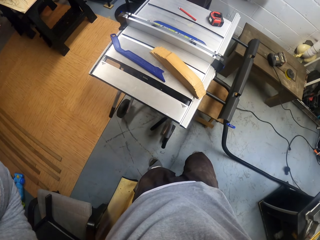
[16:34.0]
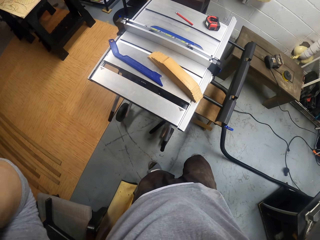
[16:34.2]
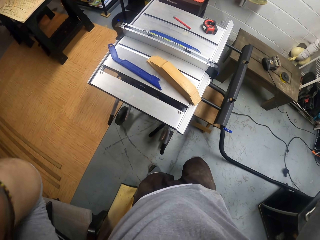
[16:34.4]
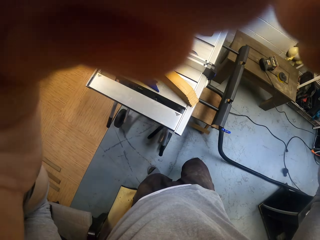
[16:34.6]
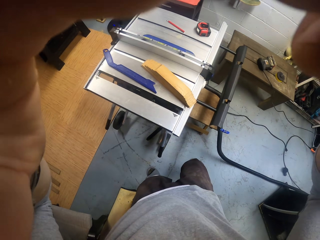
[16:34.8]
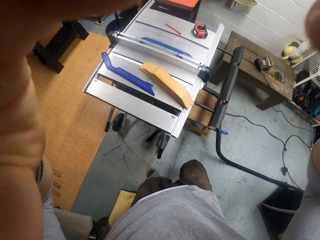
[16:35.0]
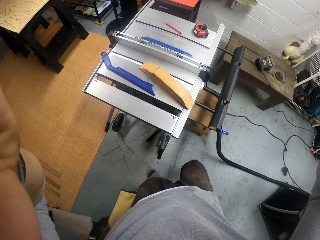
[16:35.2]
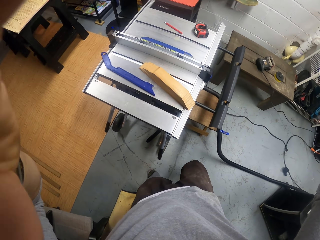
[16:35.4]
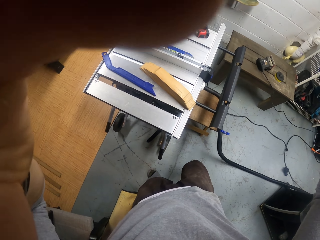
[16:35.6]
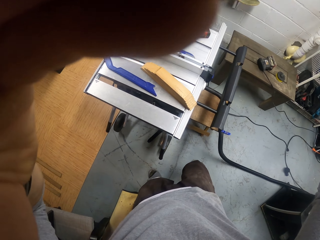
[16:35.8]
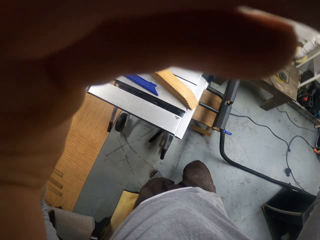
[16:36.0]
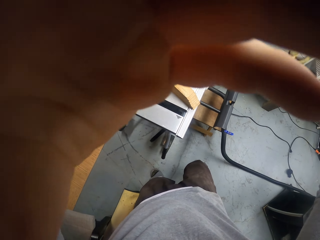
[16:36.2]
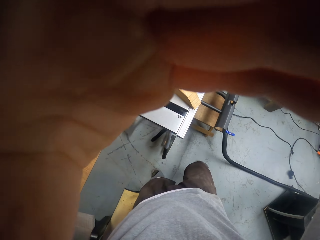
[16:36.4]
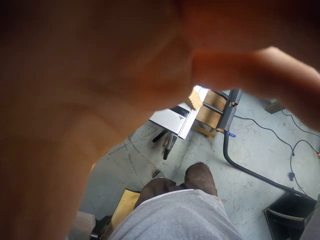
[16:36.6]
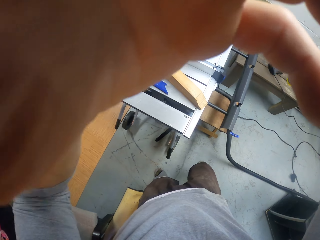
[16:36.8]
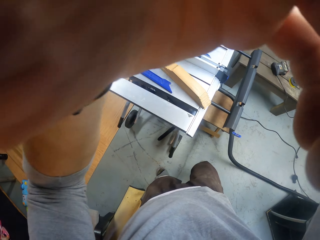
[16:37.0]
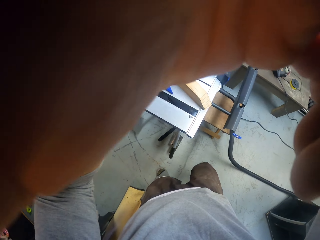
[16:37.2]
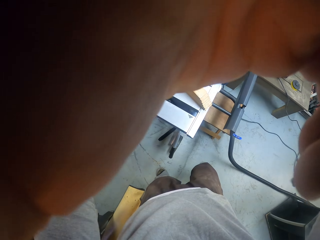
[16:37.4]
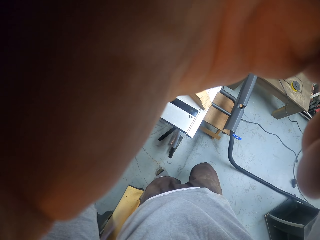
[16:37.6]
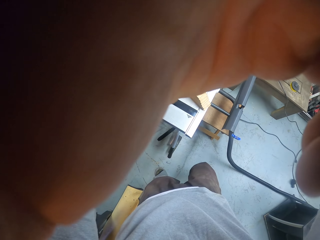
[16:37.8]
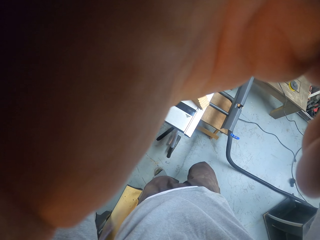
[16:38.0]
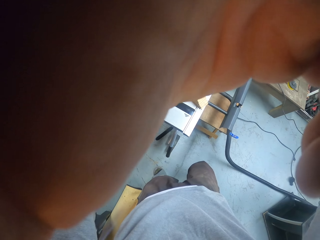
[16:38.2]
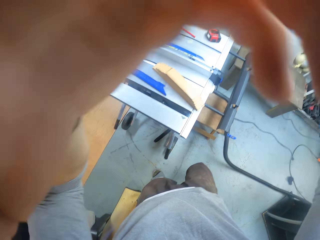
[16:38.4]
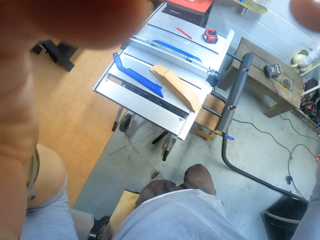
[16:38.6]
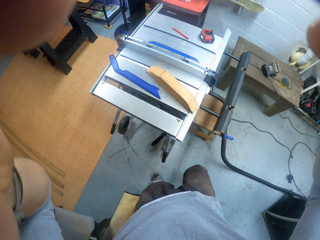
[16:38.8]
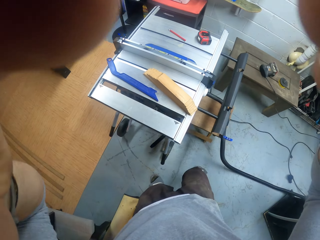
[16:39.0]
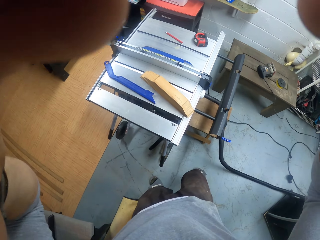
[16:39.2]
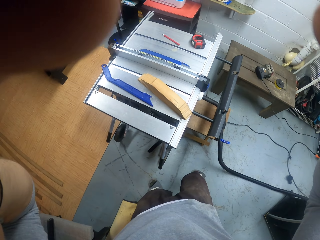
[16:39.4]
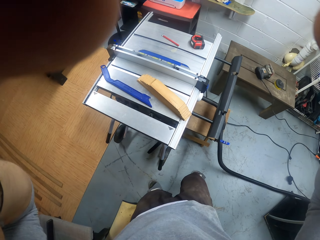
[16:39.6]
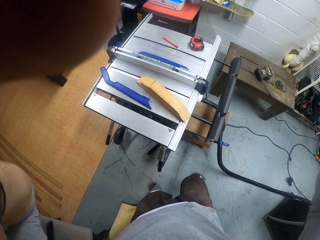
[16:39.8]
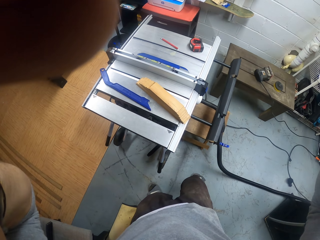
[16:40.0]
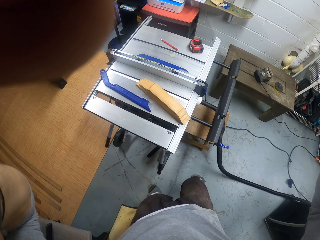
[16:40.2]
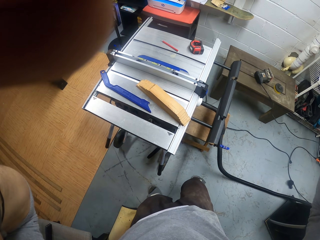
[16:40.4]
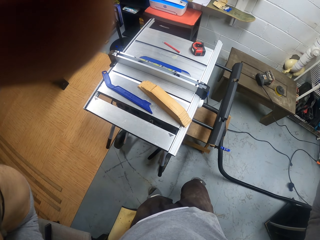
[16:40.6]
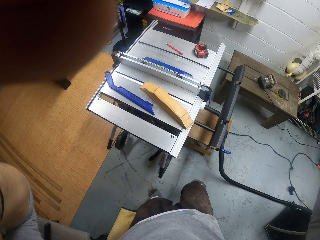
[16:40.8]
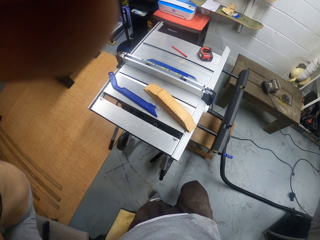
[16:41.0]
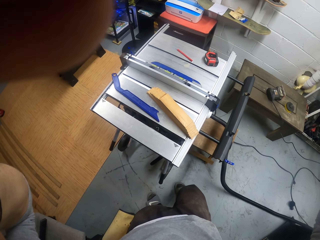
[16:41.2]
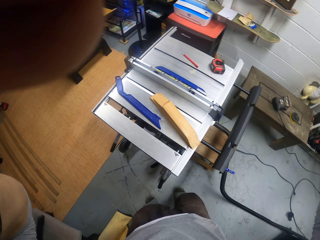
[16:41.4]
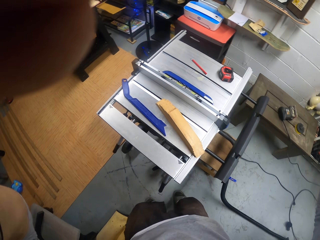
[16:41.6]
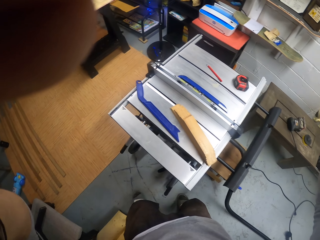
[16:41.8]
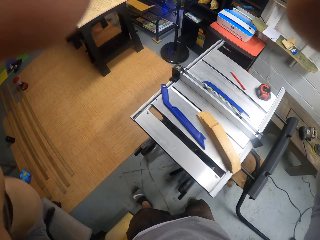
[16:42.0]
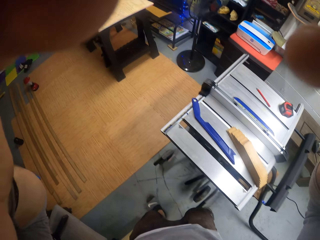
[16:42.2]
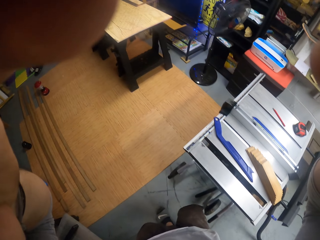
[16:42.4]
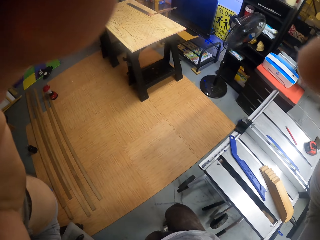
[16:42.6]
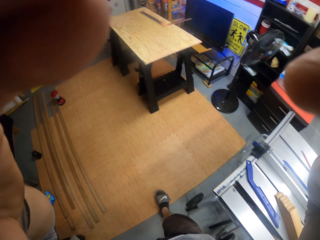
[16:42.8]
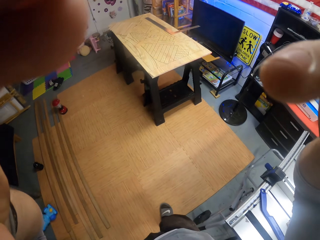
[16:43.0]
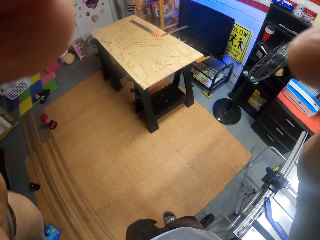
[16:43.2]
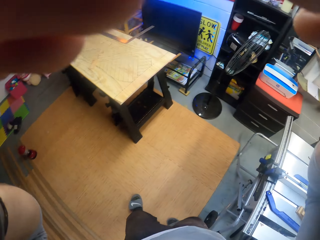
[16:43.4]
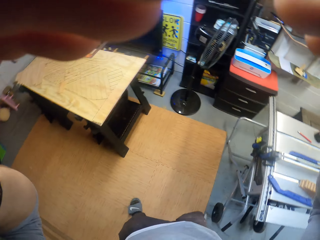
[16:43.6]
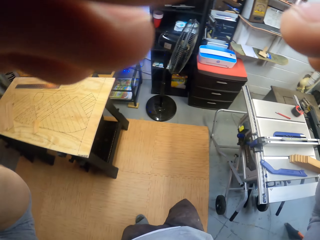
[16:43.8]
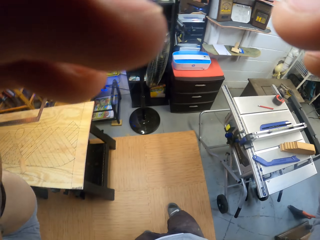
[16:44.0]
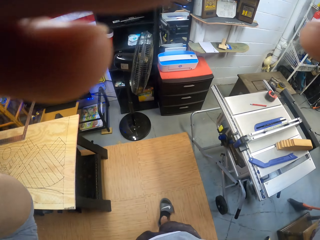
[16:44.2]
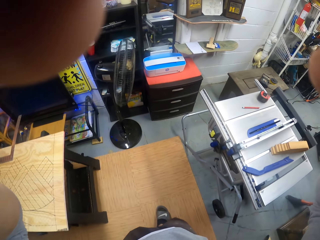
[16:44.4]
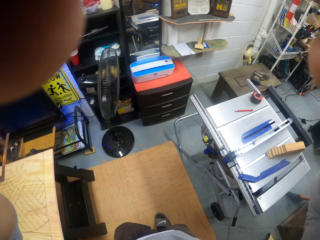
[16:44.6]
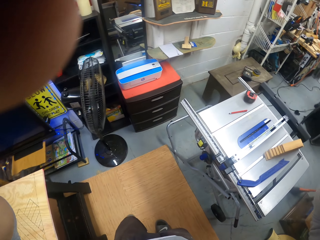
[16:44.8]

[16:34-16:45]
The camera wearer walks around.

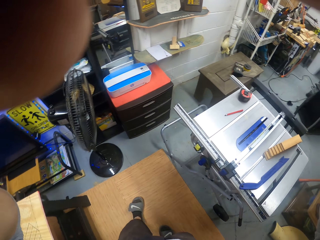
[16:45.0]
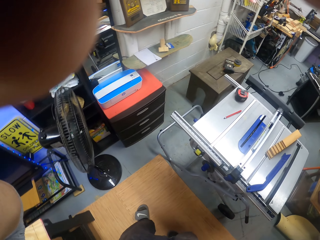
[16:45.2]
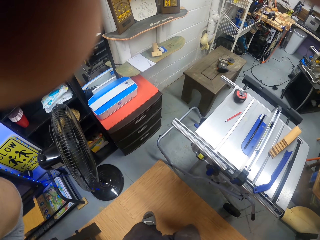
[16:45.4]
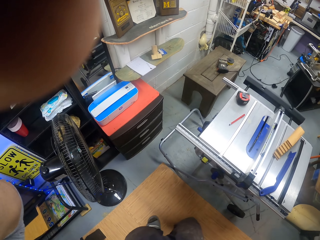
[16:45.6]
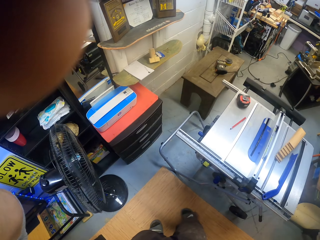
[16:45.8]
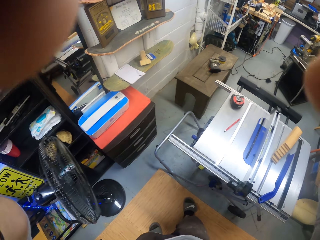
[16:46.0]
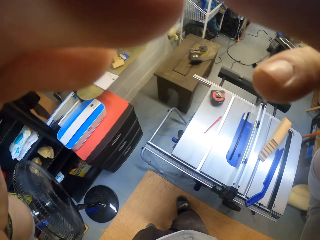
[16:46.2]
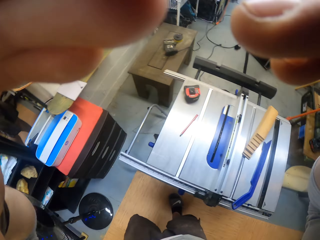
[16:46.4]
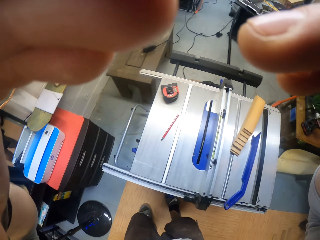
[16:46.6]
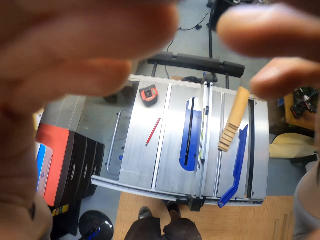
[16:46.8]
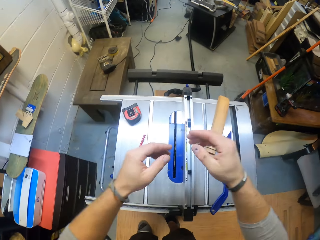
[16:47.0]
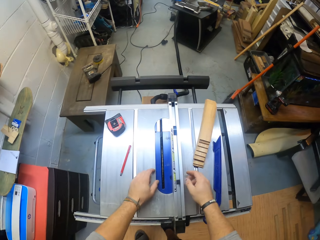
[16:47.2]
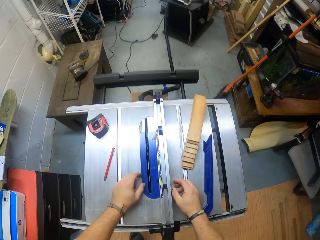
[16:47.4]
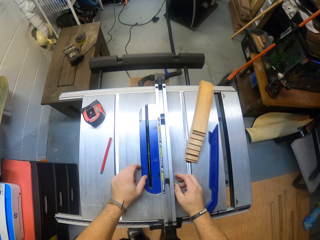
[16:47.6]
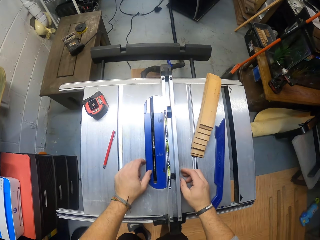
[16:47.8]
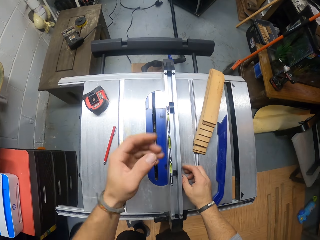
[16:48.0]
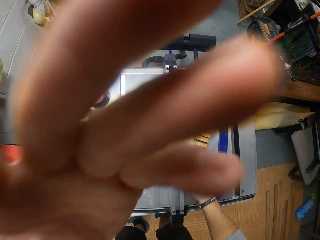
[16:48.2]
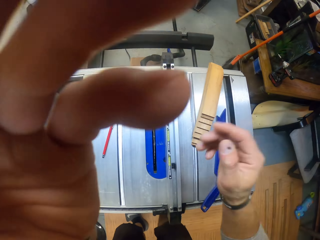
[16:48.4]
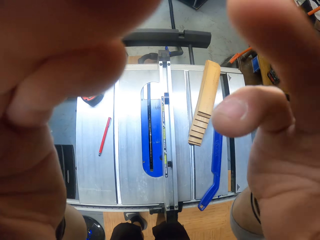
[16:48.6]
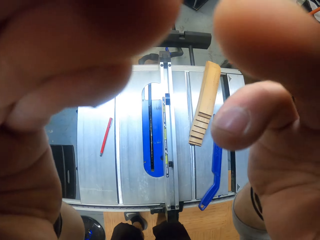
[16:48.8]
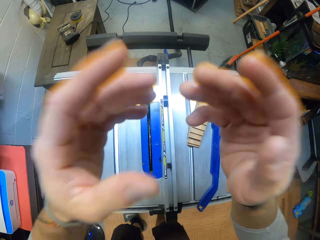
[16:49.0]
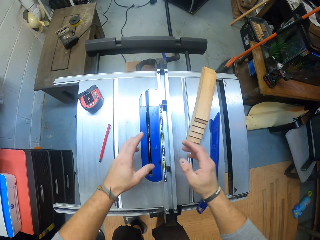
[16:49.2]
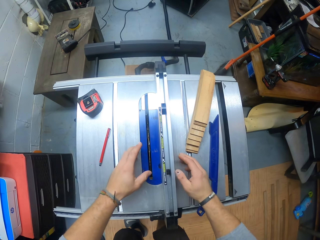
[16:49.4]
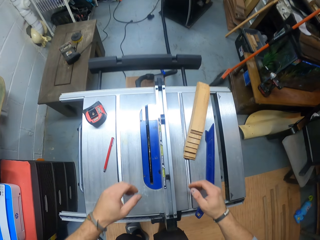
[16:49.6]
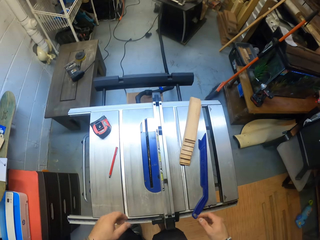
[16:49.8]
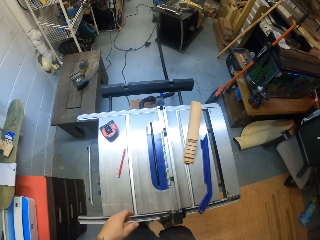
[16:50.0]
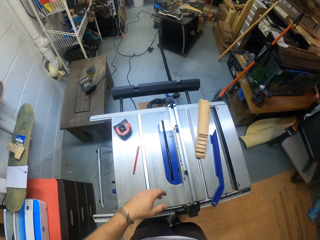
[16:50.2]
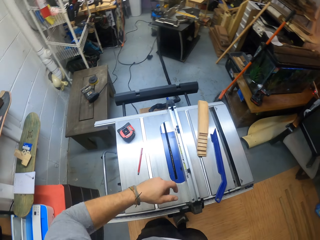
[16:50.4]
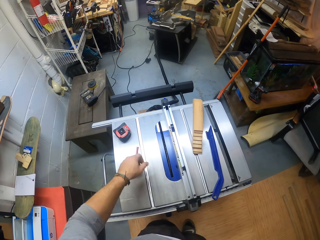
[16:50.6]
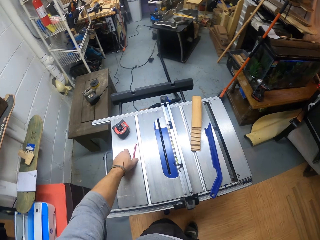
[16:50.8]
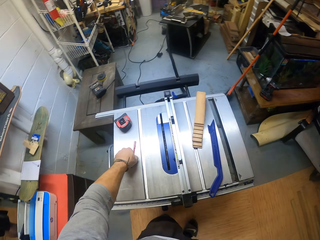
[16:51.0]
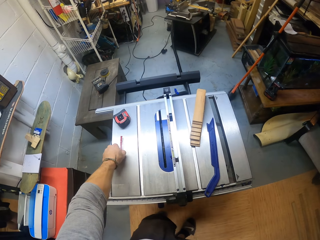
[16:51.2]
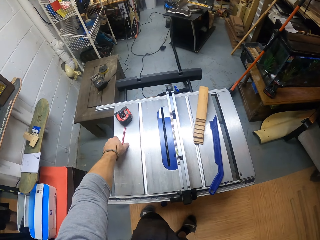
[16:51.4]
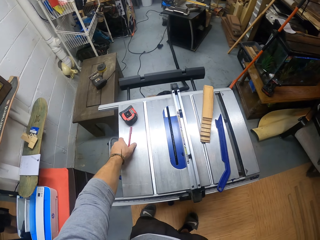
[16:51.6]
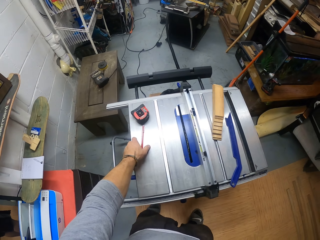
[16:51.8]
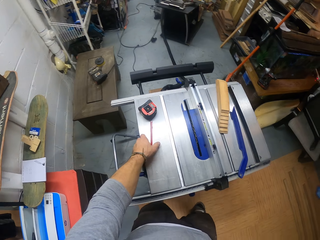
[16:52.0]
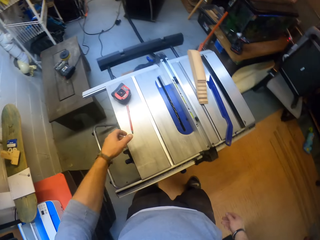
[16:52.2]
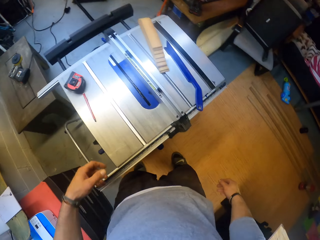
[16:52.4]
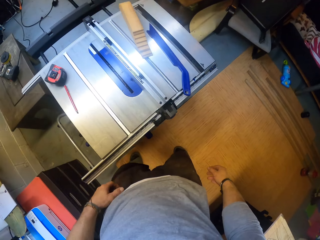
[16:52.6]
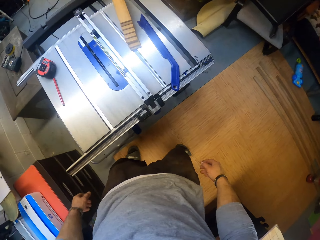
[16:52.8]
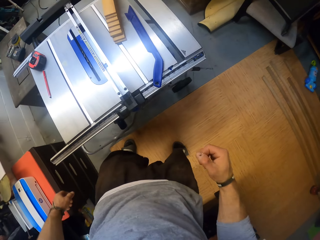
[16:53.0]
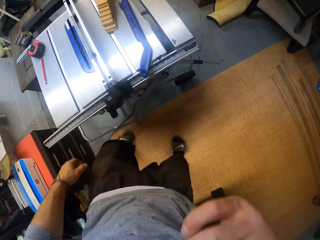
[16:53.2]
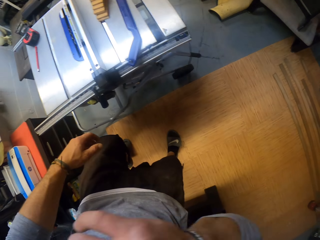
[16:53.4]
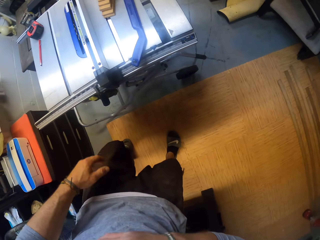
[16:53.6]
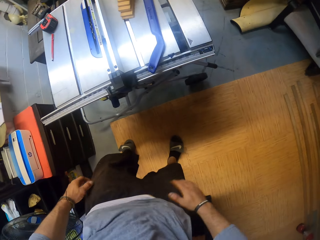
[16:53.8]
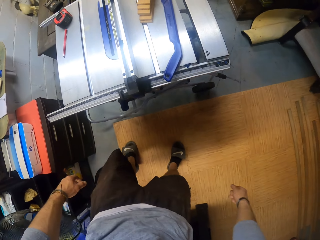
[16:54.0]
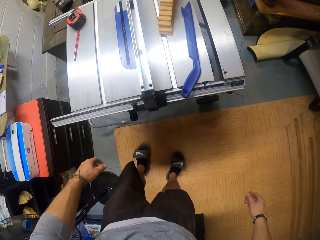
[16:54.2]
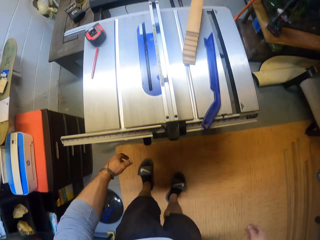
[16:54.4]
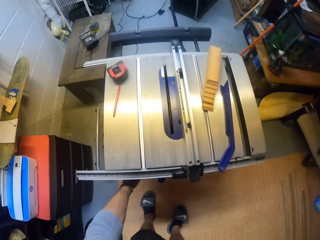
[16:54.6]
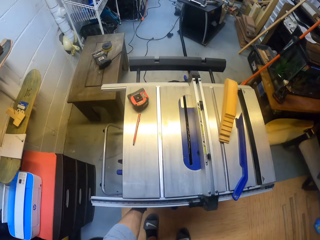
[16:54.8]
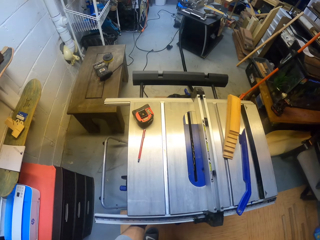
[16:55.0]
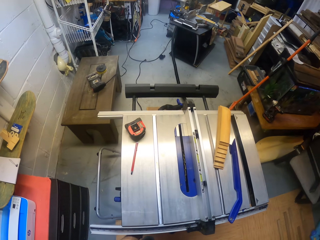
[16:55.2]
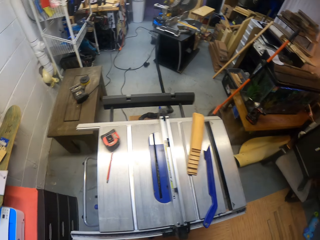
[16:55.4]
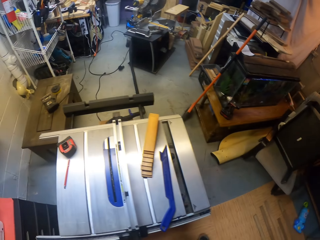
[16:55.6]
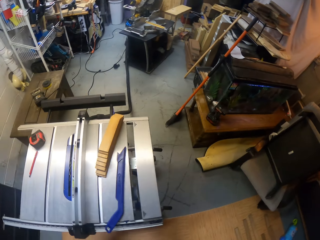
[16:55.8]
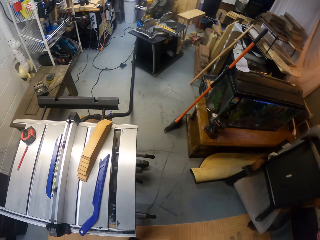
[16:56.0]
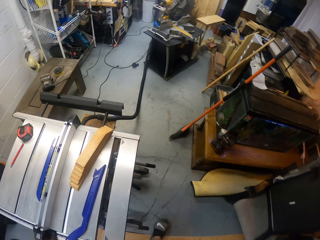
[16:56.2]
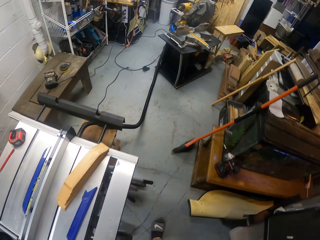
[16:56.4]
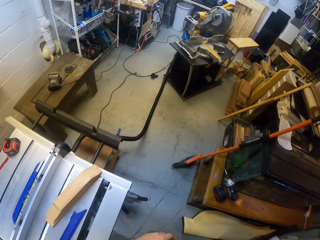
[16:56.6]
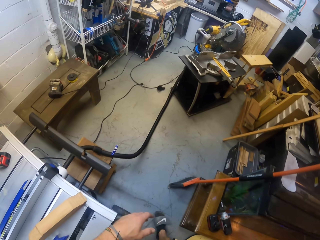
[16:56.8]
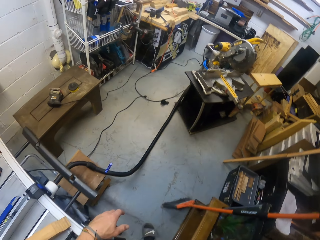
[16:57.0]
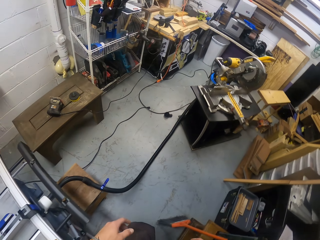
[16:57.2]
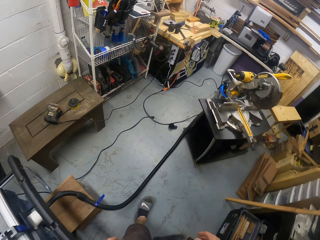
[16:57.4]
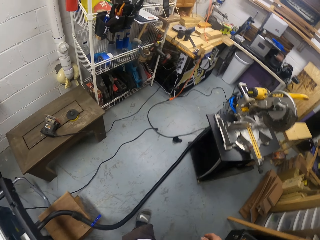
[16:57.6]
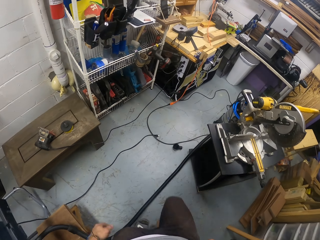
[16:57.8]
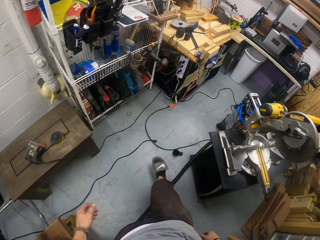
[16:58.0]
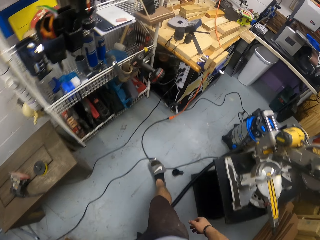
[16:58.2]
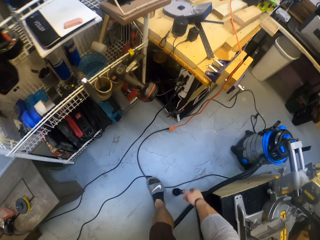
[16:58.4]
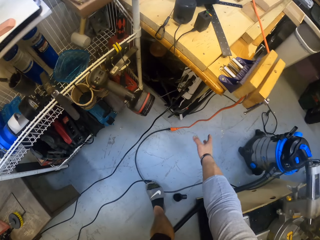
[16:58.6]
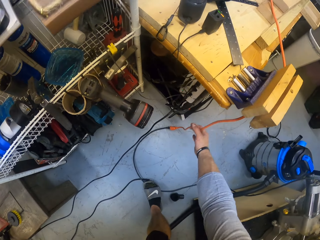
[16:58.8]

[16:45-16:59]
The camera wearer places both hands on the table. He adjusts his camera with both hands. He places both hands on the table. He touches a pencil. He adjusts the pencil on the table with his left hand. He adjusts his camera with his left hand. He raises his hand. He walks towards the table.
